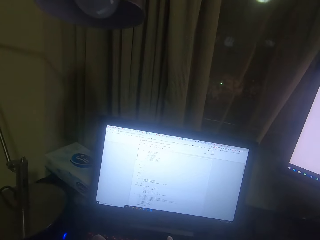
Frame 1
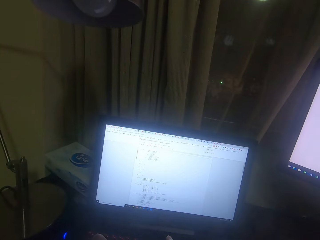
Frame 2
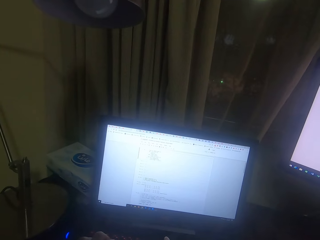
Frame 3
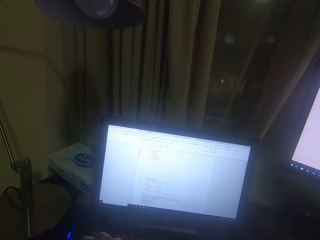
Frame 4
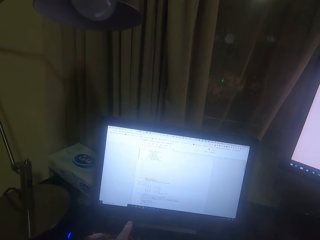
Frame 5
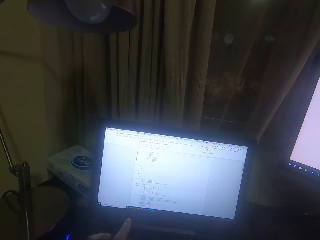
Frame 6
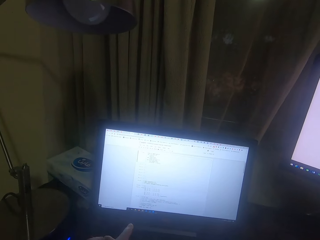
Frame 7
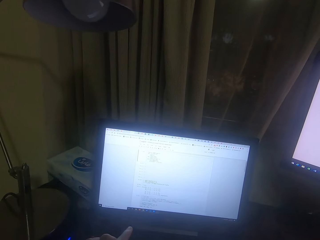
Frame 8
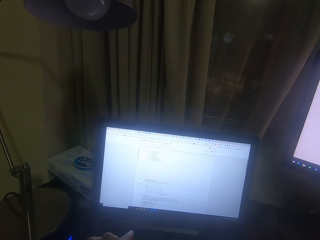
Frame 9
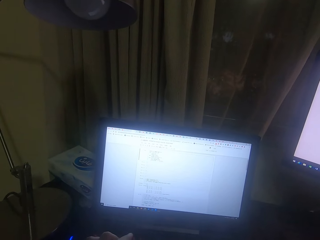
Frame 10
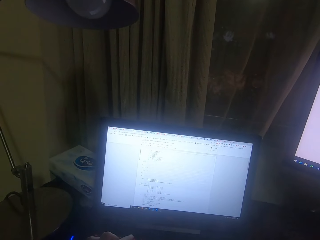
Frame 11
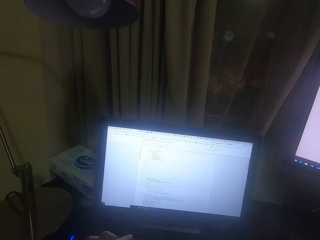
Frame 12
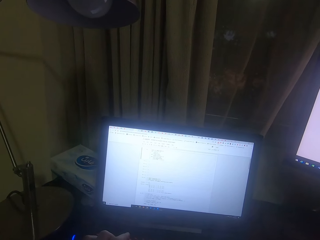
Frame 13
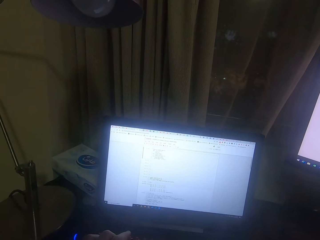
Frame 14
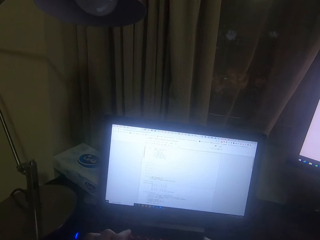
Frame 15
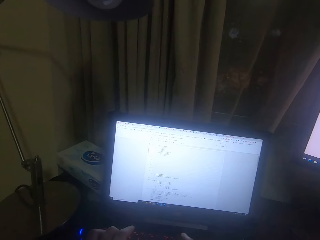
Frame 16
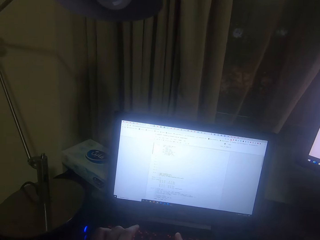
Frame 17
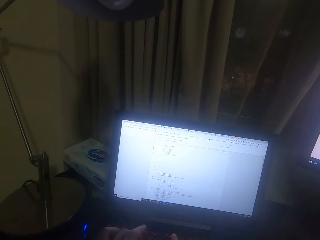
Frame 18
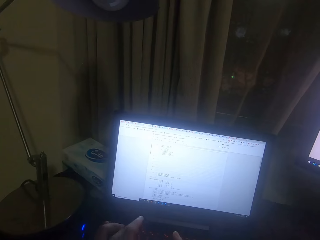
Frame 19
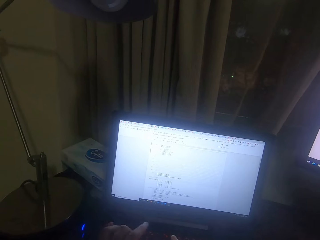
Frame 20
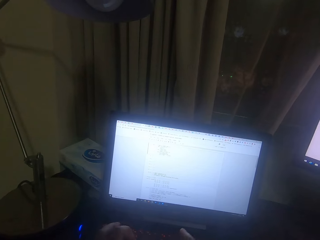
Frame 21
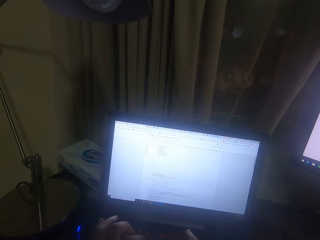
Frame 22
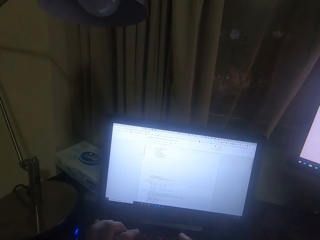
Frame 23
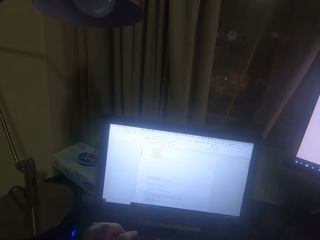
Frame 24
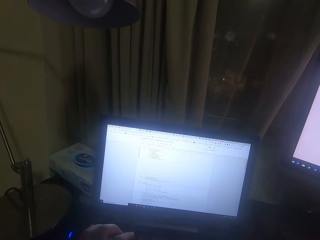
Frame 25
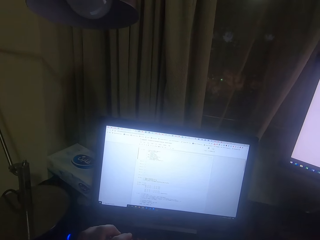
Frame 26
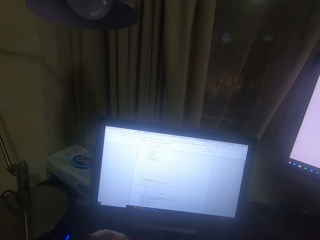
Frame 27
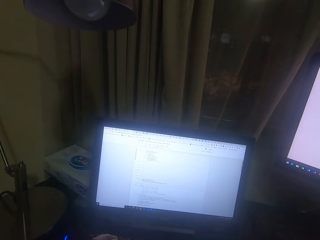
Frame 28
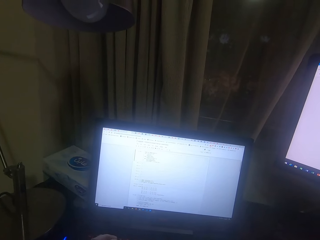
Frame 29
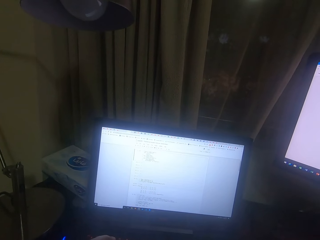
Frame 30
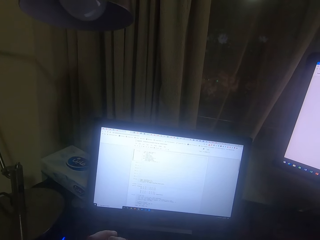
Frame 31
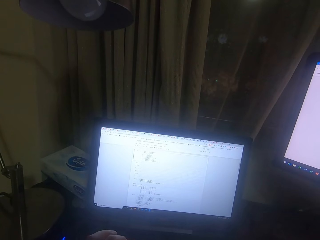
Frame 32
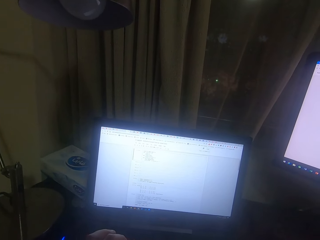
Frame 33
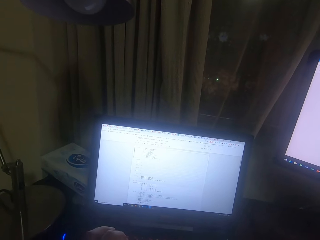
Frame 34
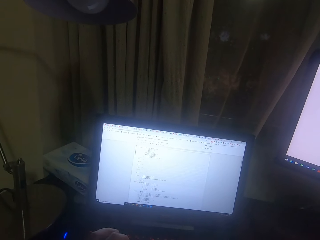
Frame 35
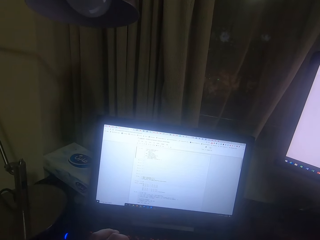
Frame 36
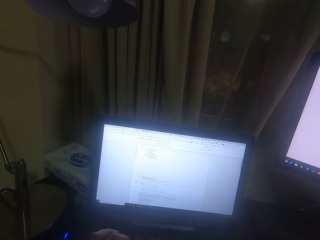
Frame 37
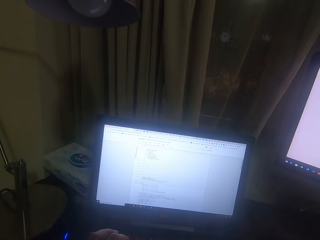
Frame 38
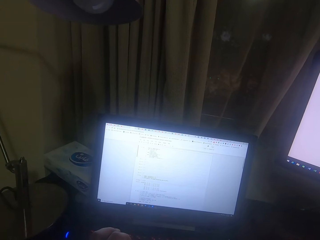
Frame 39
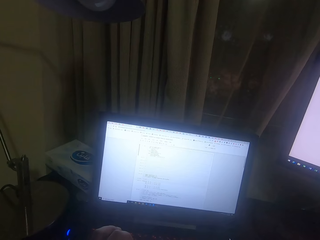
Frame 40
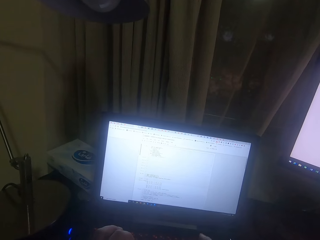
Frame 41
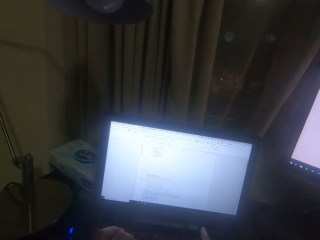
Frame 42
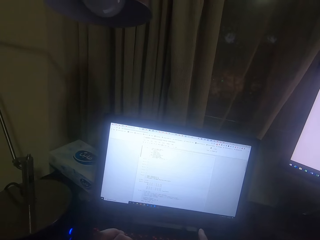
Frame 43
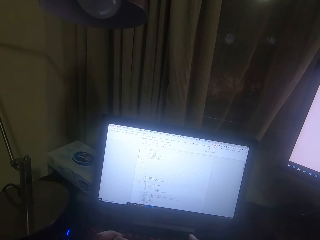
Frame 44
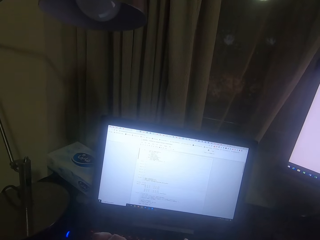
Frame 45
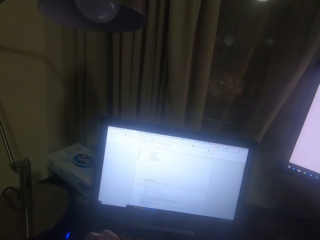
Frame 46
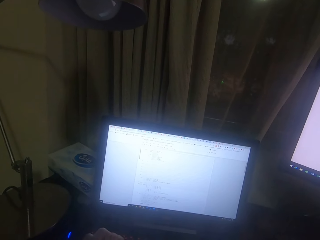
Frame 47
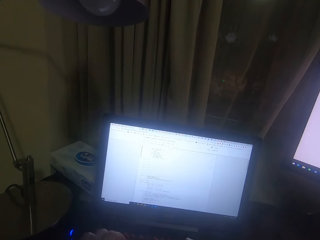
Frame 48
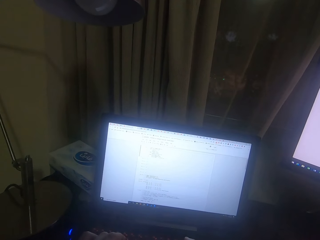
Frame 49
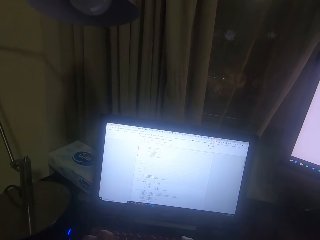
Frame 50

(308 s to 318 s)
The camera wearer reads on the computer screen. He points his finger on the desktop. He presses the keyboard button.

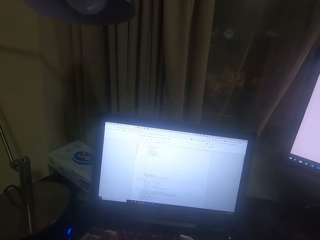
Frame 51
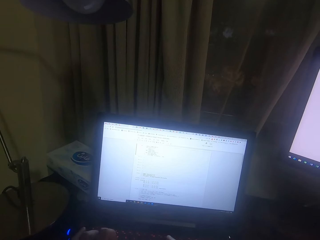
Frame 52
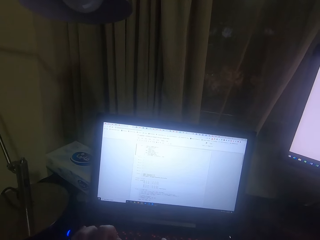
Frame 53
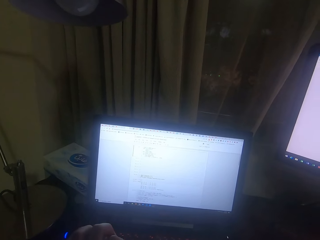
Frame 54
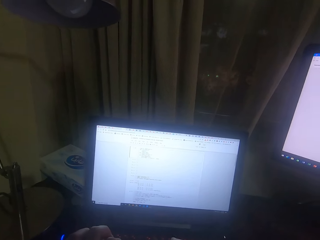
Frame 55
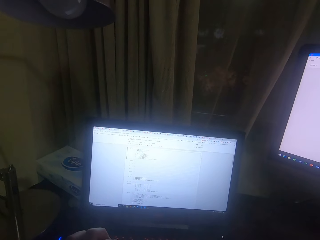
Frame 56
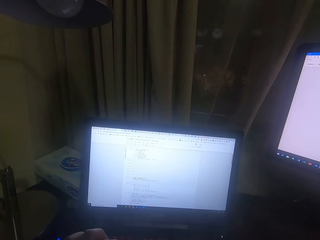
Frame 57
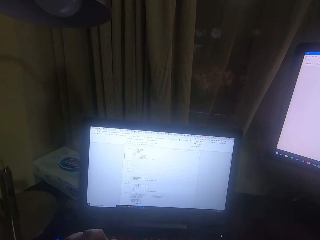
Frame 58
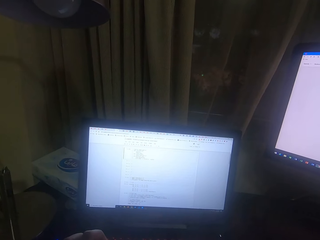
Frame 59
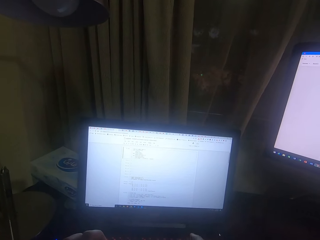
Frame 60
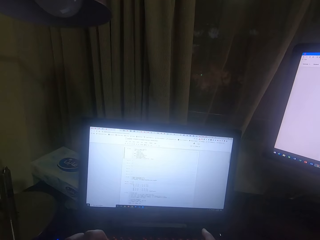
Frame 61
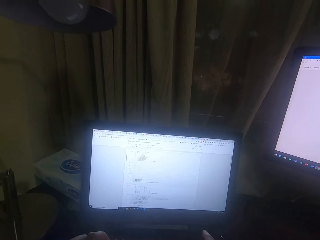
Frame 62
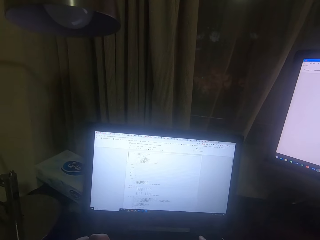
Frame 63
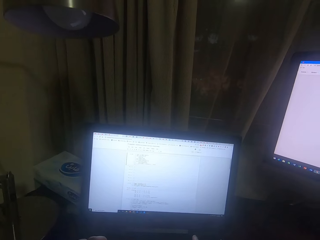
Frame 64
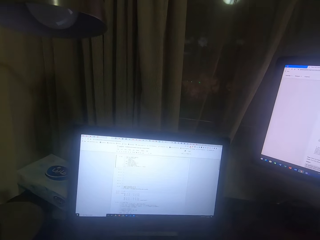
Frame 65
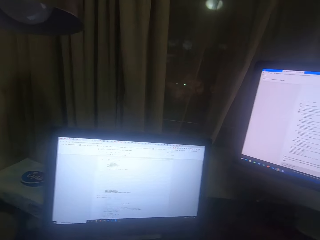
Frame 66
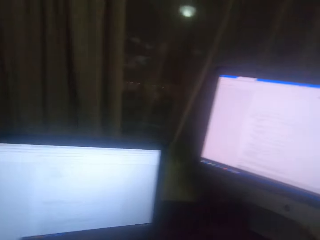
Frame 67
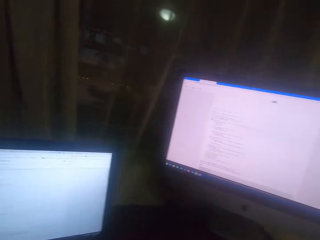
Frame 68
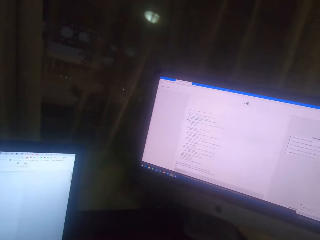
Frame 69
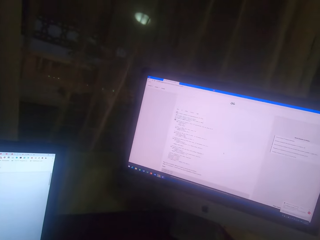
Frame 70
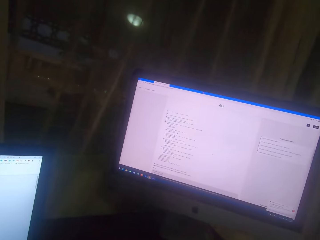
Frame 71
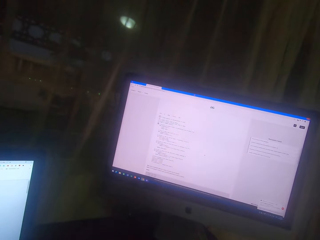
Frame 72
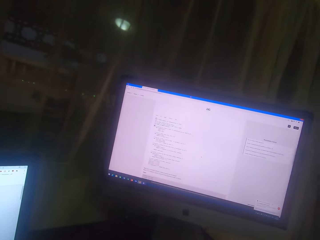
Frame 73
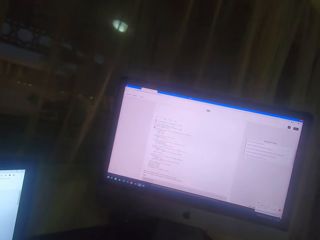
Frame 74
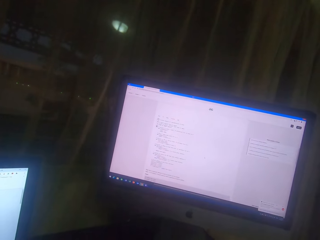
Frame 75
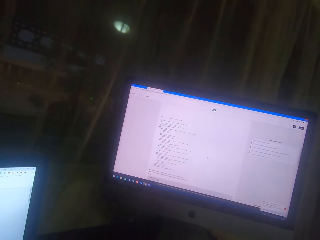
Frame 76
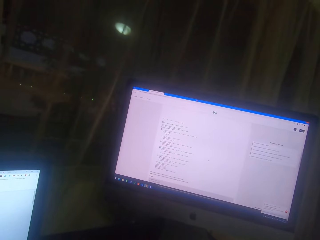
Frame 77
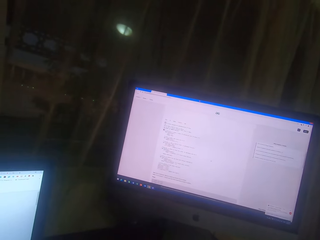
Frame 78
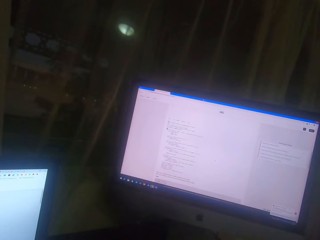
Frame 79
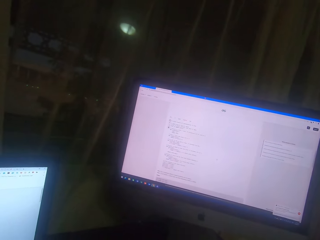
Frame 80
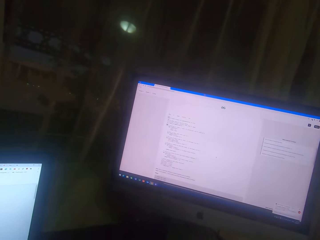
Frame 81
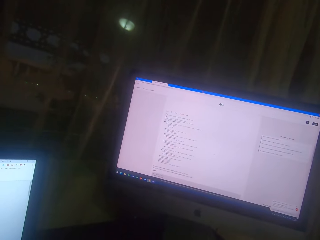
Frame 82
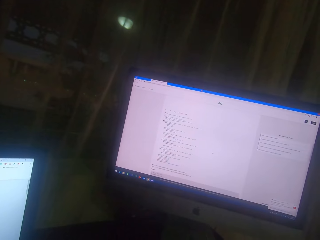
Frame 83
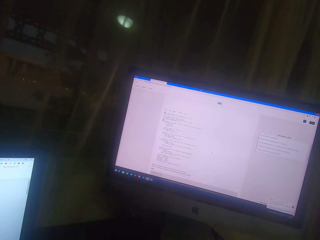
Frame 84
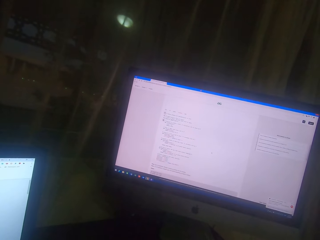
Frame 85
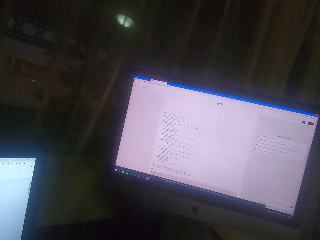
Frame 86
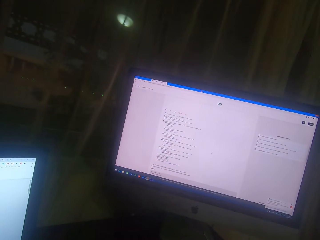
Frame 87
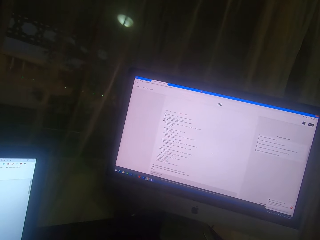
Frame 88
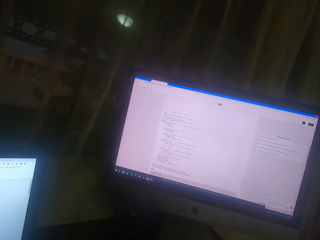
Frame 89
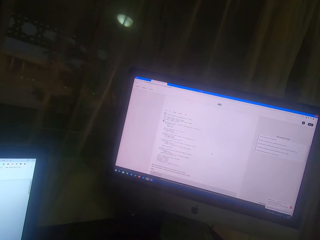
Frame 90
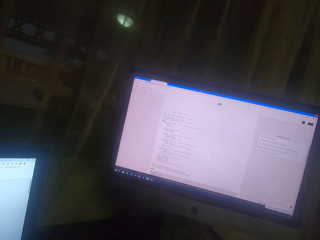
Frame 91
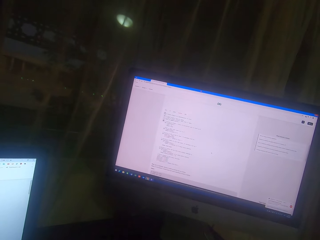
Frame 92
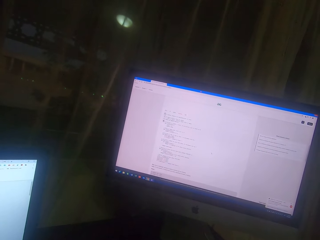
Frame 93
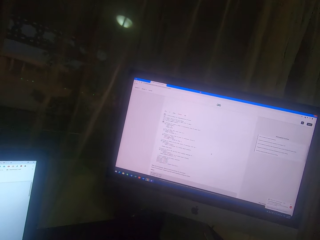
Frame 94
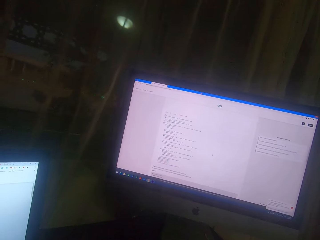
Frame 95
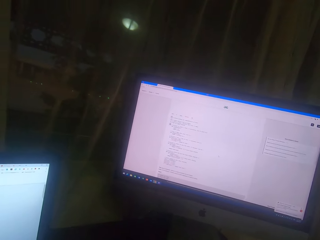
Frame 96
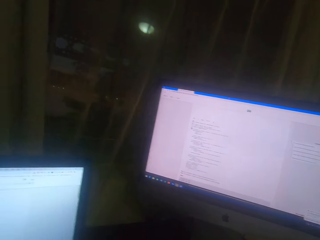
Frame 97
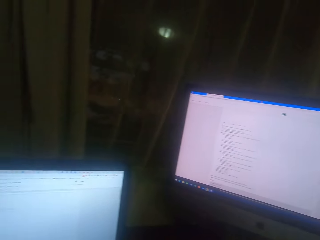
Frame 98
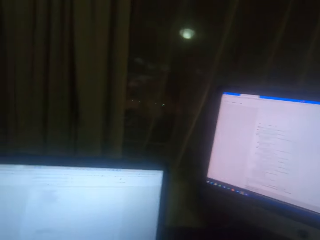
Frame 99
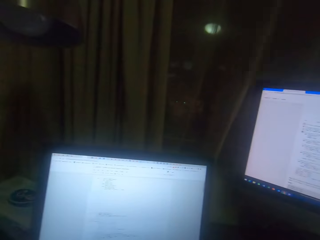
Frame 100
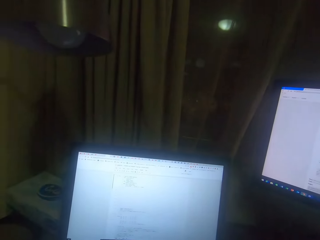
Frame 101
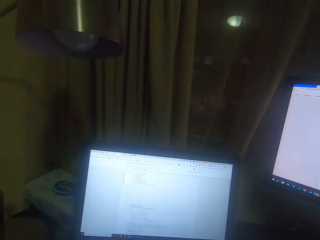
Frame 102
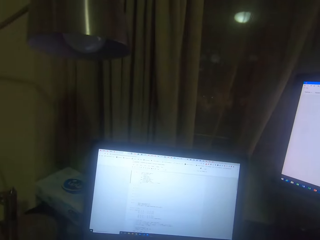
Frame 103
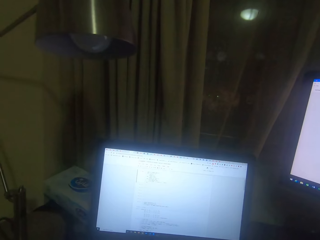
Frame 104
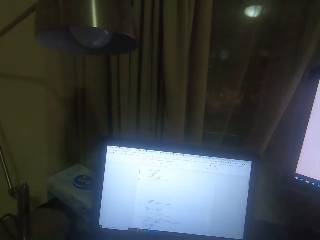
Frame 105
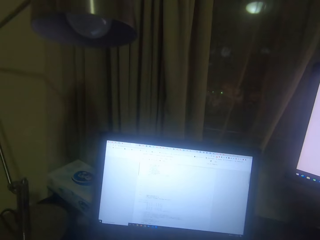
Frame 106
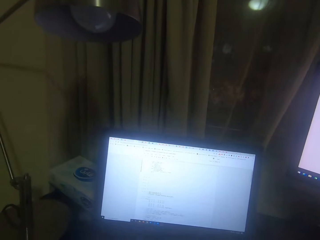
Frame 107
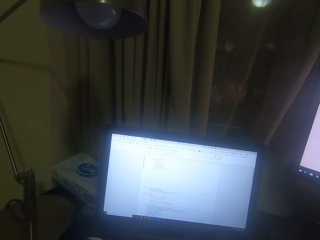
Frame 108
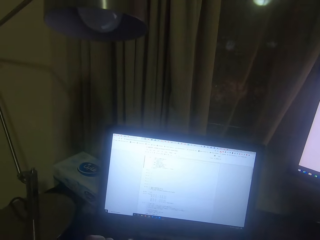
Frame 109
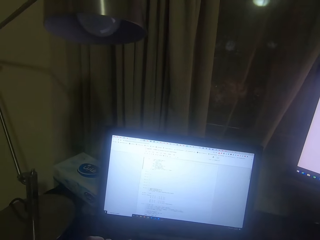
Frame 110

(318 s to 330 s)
The camera wearer looks at the computer screen. They read on the computer screen.
